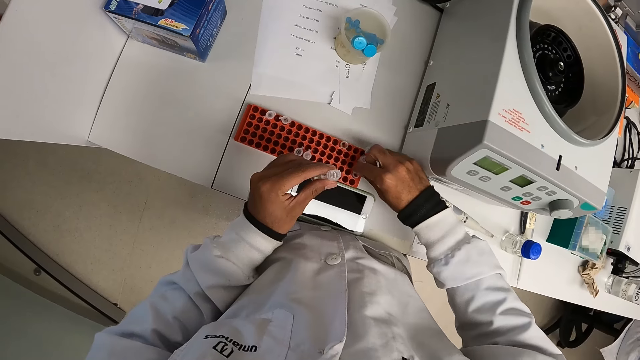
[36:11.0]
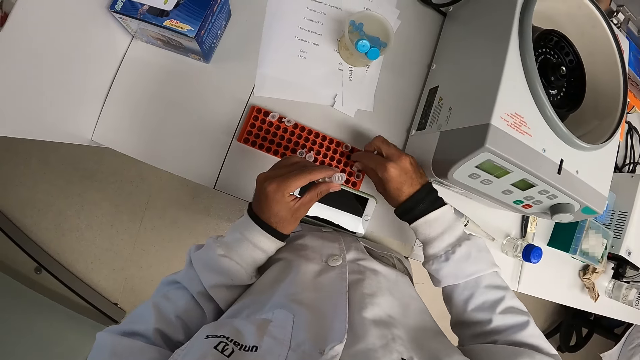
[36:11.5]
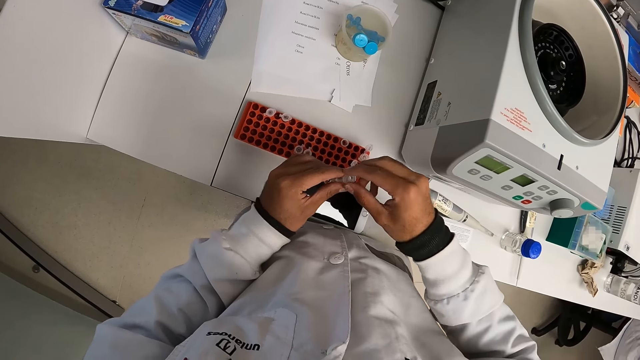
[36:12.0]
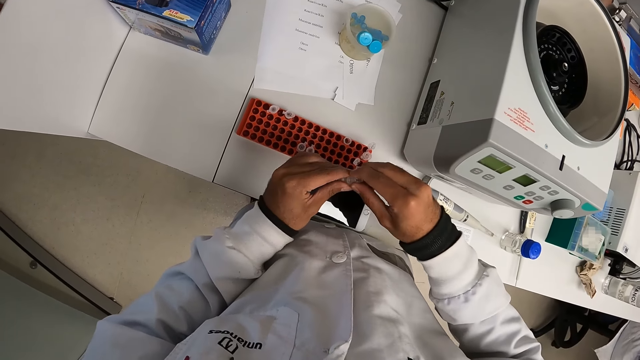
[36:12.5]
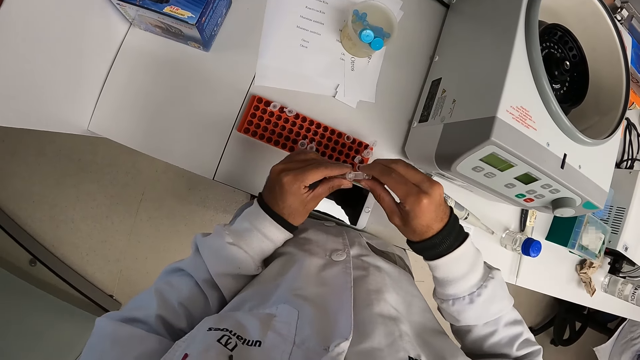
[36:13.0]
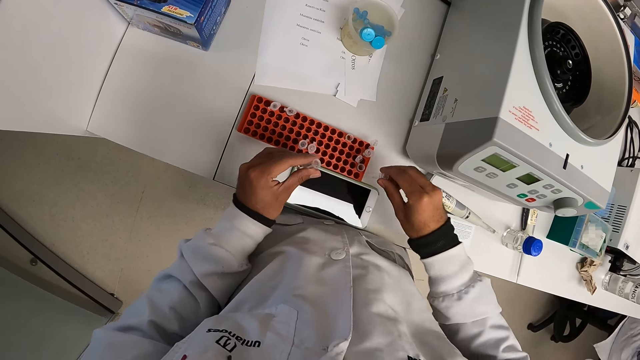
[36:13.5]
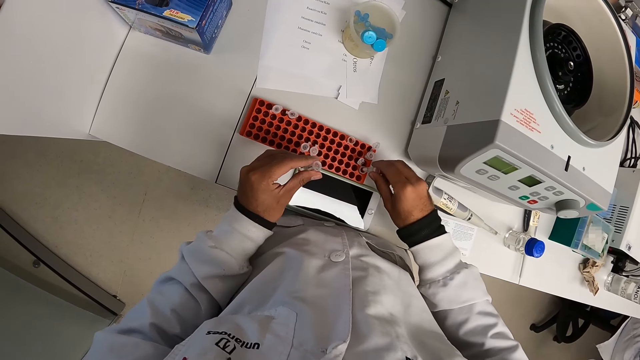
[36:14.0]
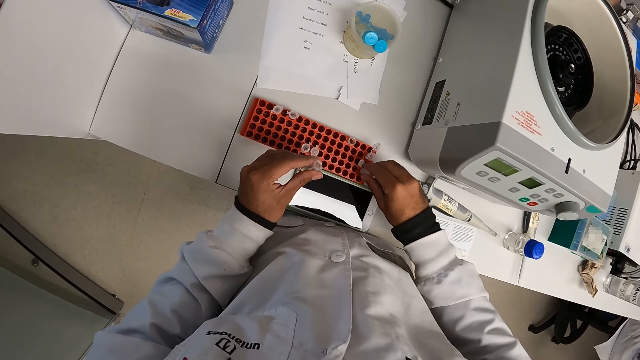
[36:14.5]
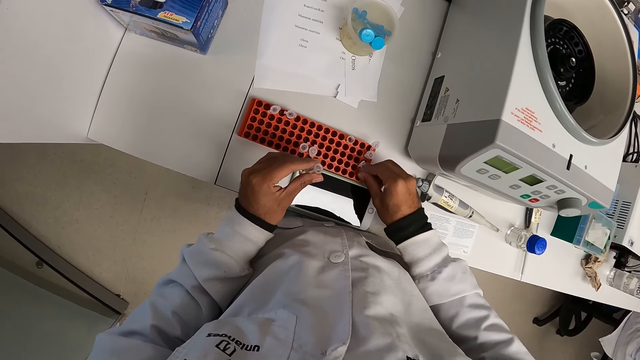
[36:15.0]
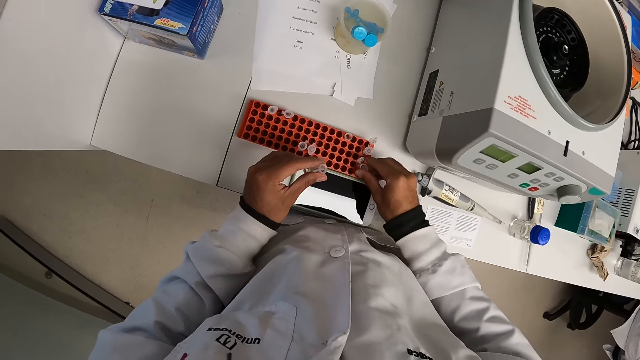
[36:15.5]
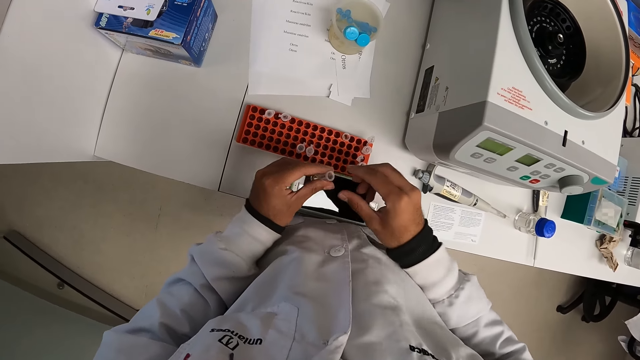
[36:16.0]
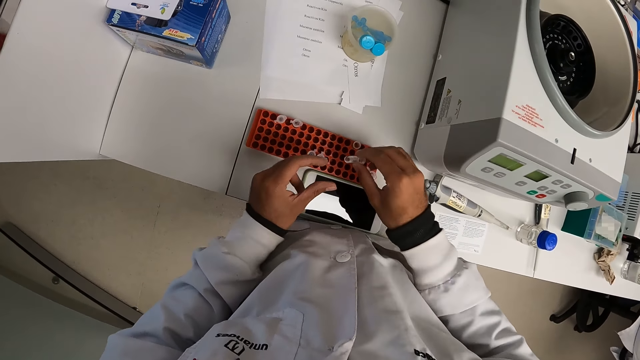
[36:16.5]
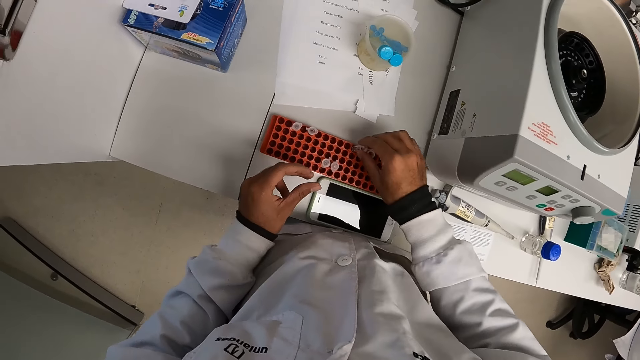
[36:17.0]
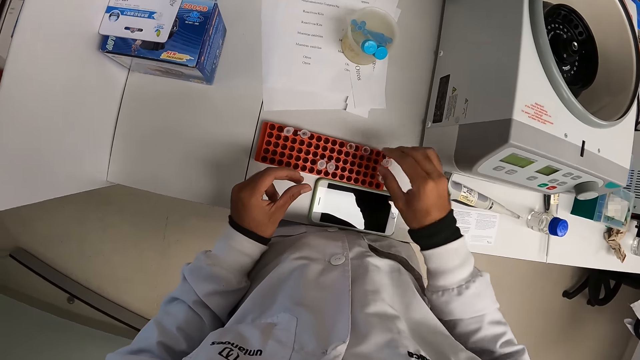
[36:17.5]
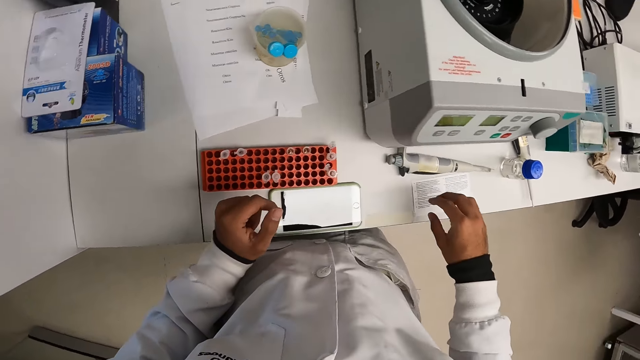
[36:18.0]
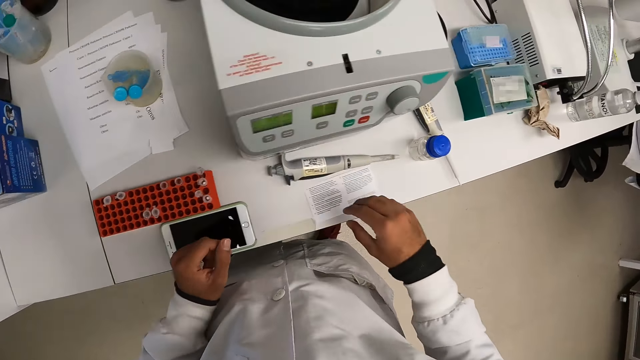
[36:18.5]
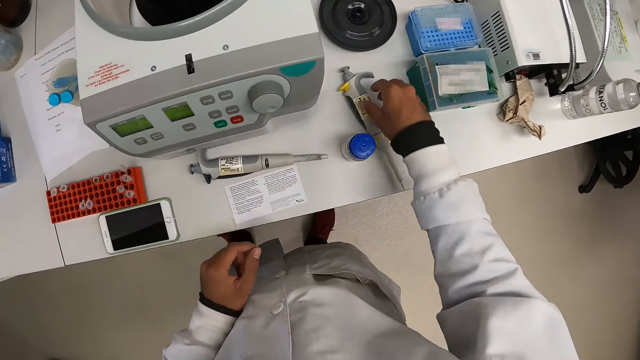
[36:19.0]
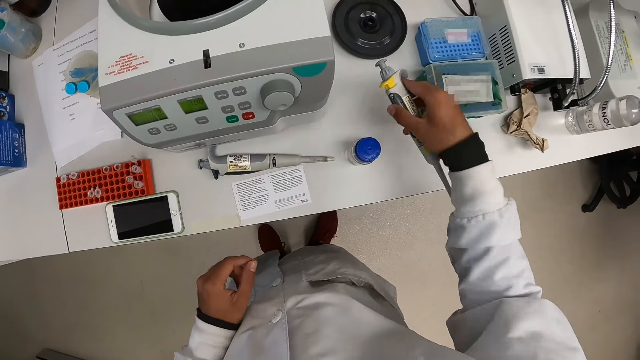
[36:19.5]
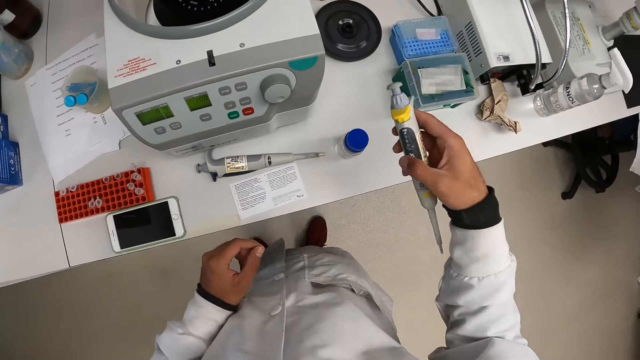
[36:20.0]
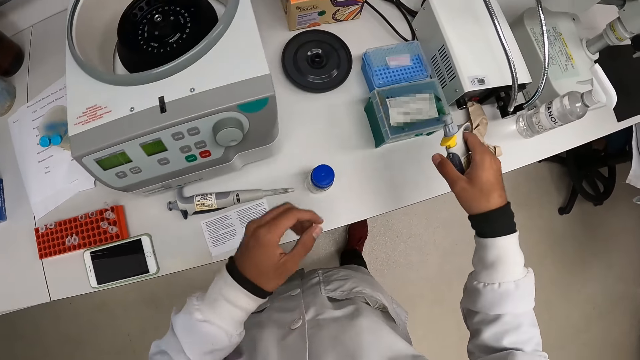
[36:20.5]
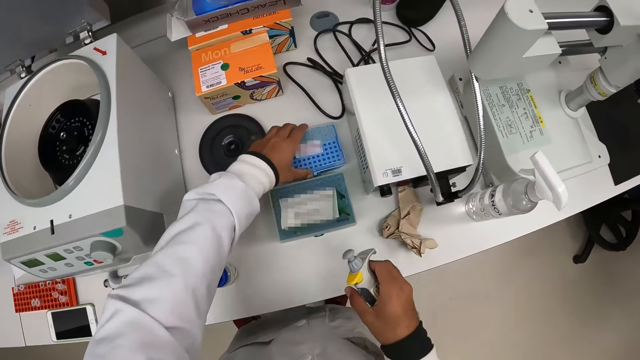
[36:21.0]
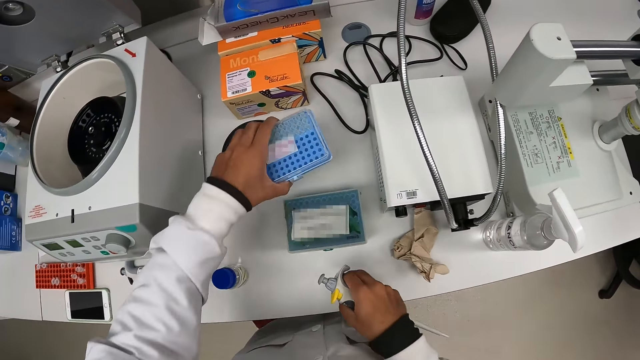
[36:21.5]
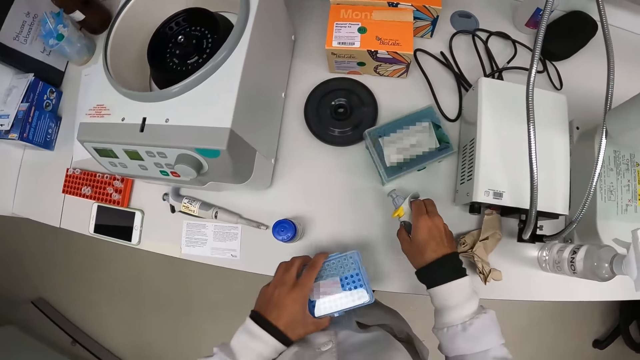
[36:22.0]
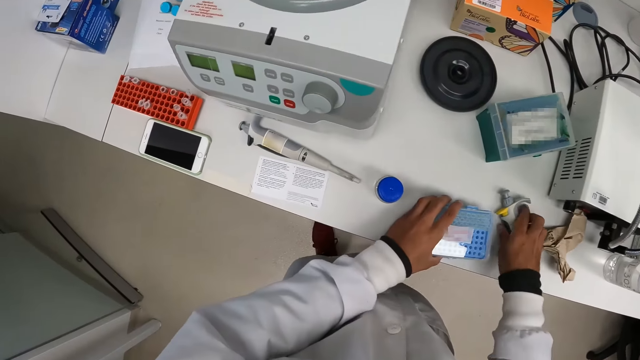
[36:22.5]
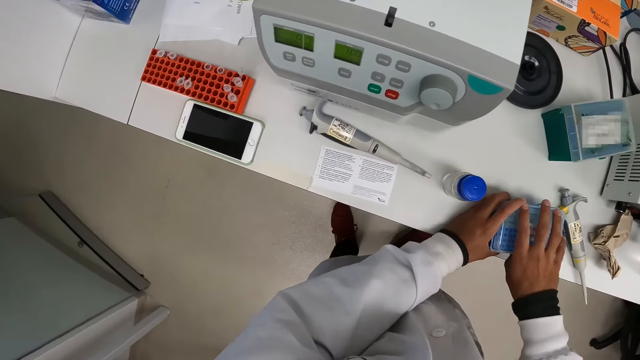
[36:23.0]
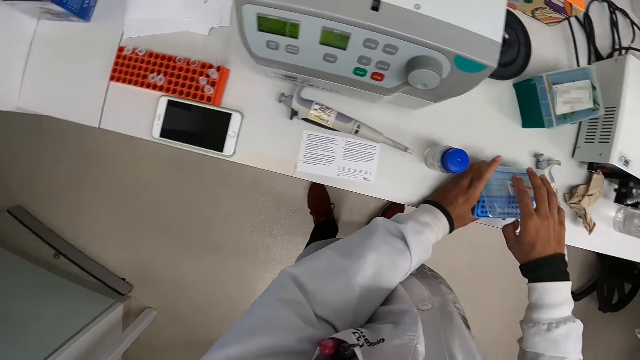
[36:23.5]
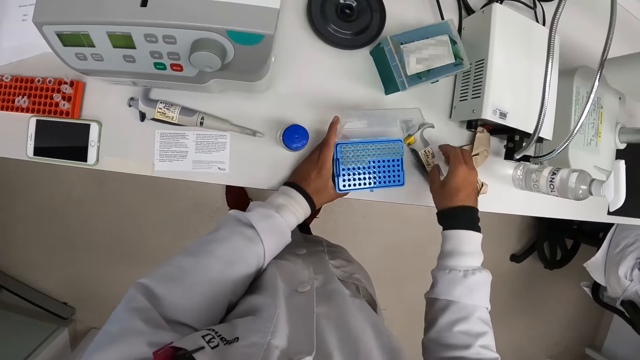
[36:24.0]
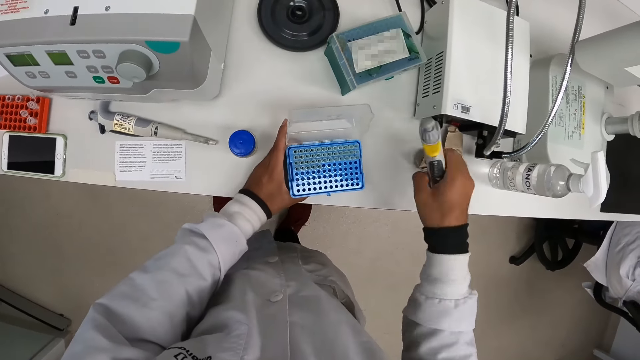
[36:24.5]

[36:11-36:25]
The camera wearer removes the Durham tube in the test tube. He puts the Durham tube in the test tube. He arranges the tube in the tube rack with his right hand. He passes the test tube cover from his left hand to his right hand. He drops the test tube cover in the test tube rack with his right hand. He picks a pipettor from the counter with his right hand. He picks a test tube rack from the counter with his left hand. He moves a test tube rack on the counter with his right hand. He drops the test tube rack on the counter with his left hand. He drops the pipettor on the counter with his right hand. He opens the test tube rack with his right hand. He picks the pipettor from the counter with his right hand.

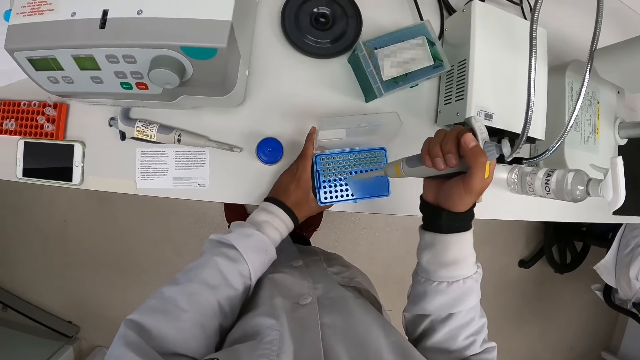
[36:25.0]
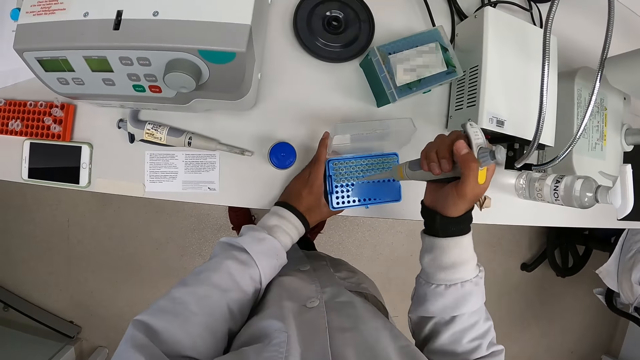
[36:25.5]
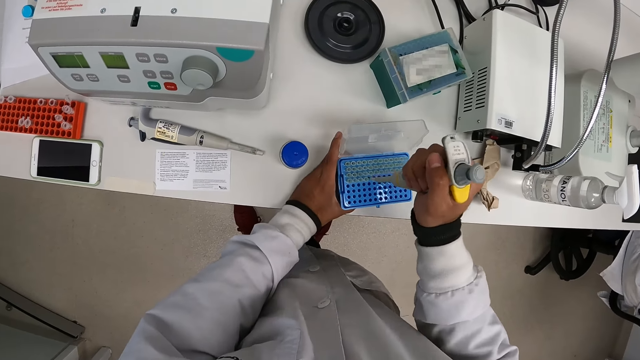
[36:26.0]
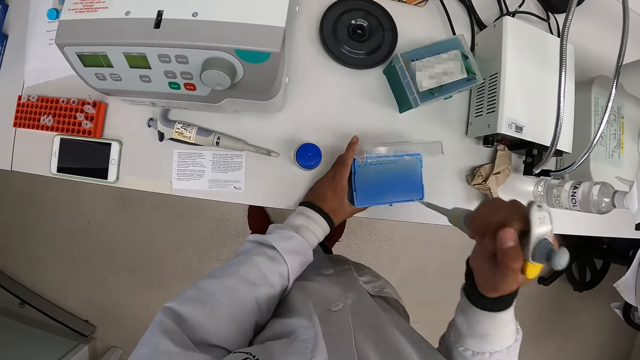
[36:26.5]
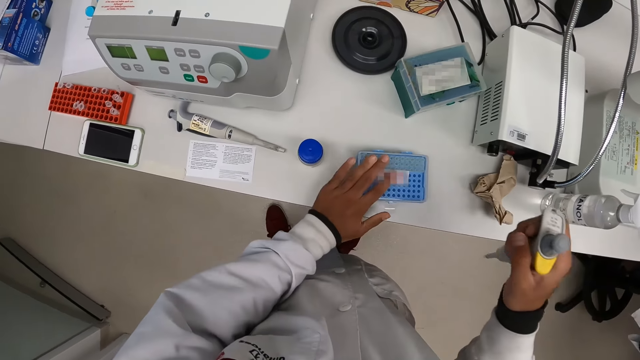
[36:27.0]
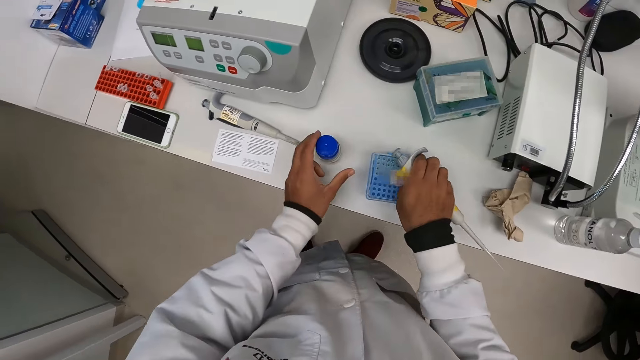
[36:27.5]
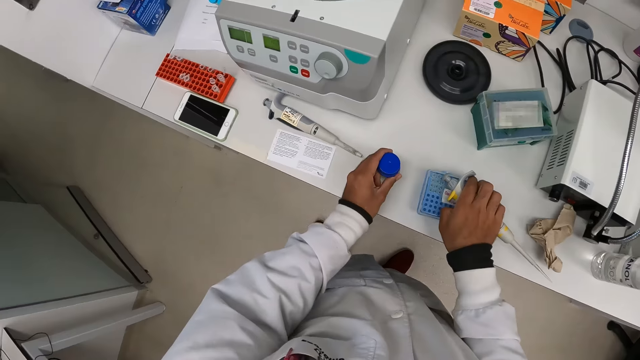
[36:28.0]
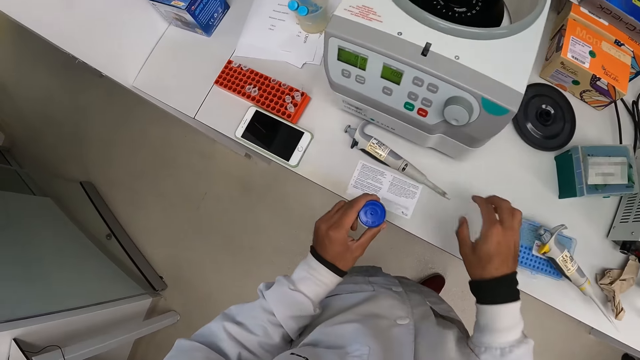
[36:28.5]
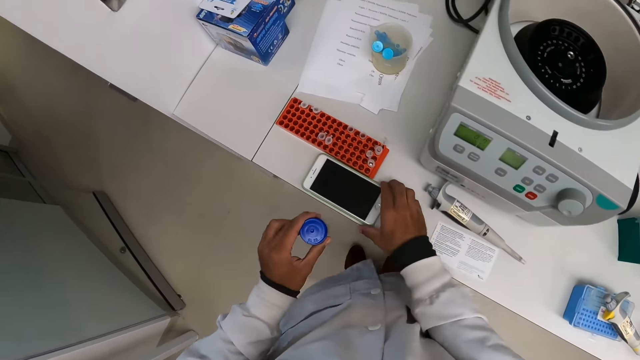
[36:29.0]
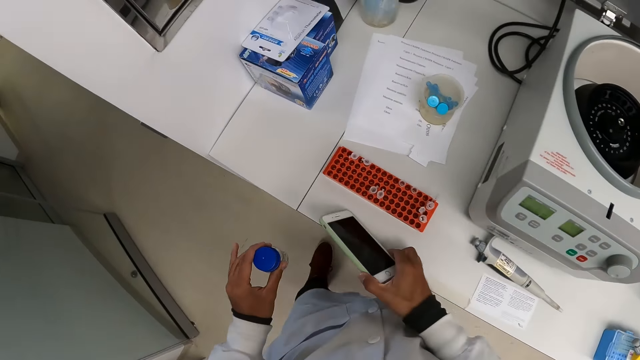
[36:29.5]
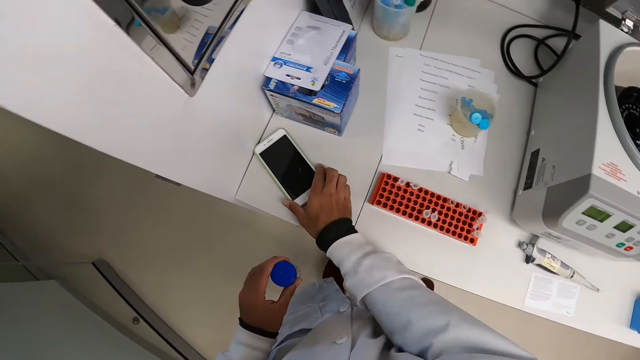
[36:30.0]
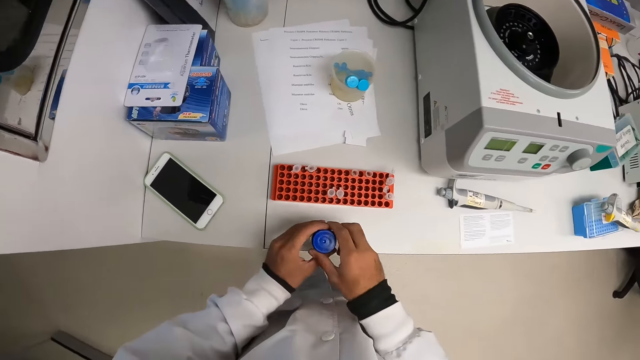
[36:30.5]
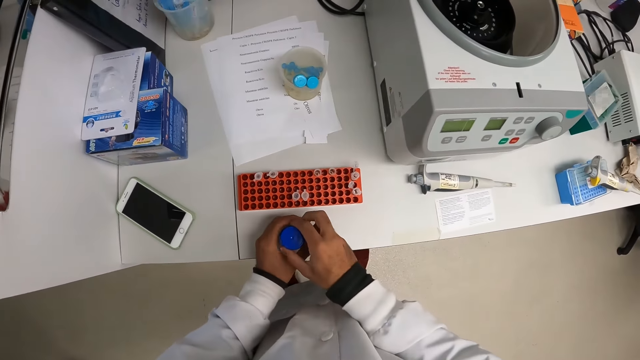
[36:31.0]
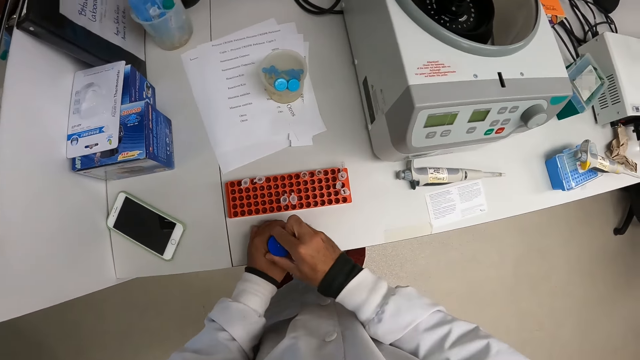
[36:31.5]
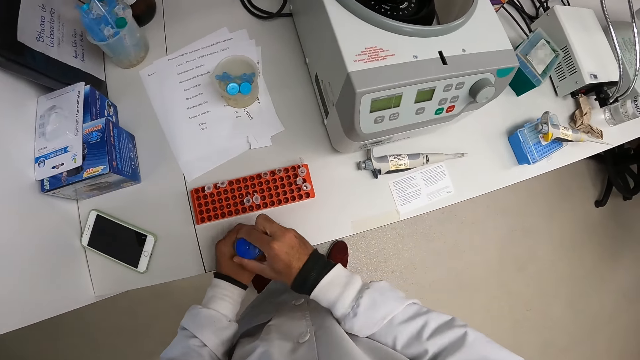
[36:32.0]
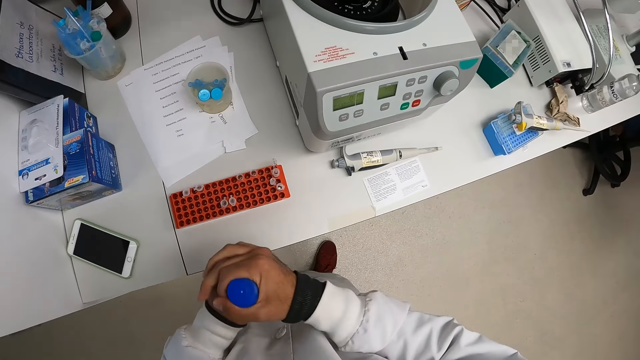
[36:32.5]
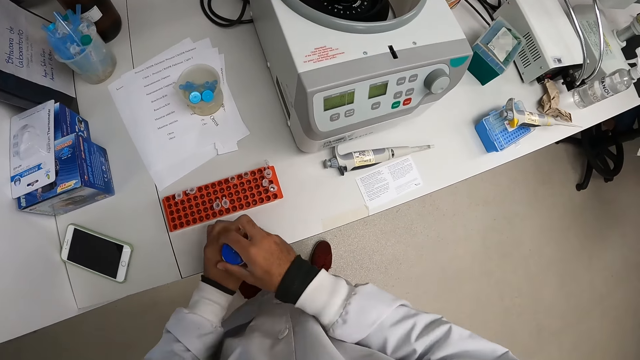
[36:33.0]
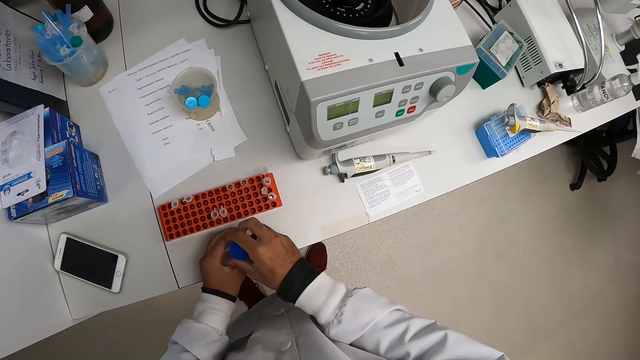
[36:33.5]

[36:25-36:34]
The camera wearer retracts saline solution from a test tube in the test tube rack with the pipettor in his right hand. He closes the test tube rack with his left hand. He places his right hand on the test tube rack. He picks a container from the counter with his left hand. He picks a phone from the counter with his right hand. He drops the phone on the counter with his right hand. He holds the container with both hands. He drops the container on the counter with both hands. He opens the lid of the container with his right hand. He picks the container from the counter with both hands. He drops the container on the counter with both hands.
